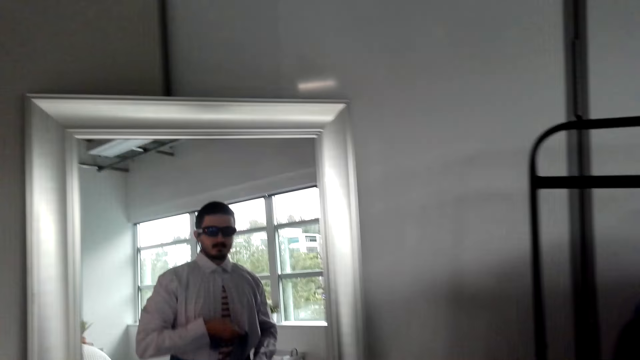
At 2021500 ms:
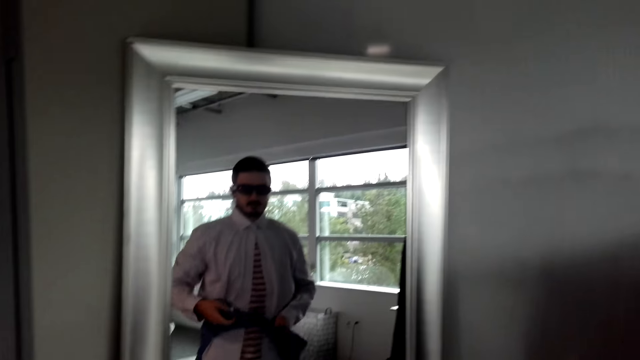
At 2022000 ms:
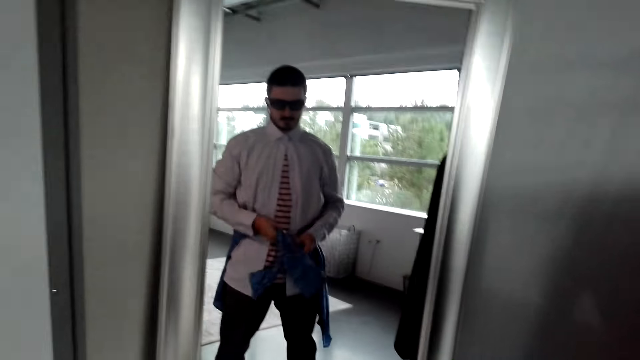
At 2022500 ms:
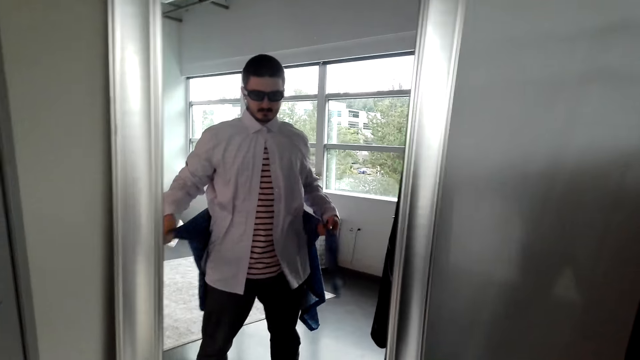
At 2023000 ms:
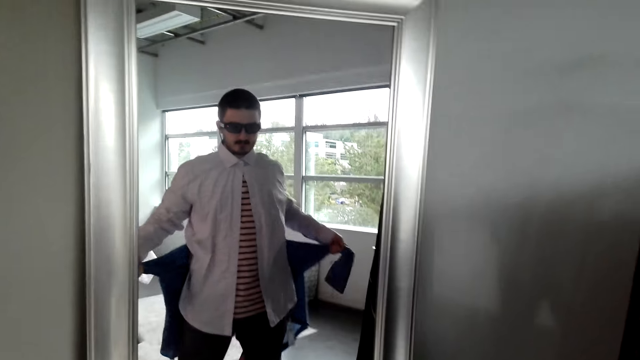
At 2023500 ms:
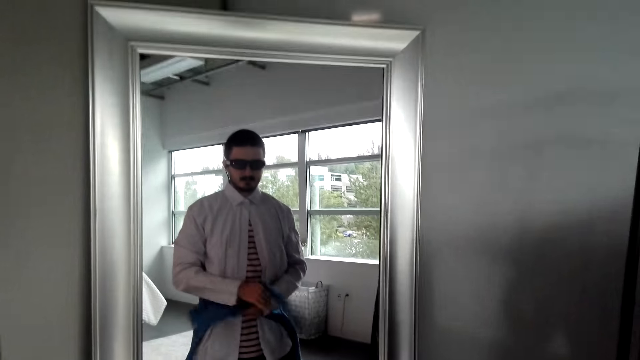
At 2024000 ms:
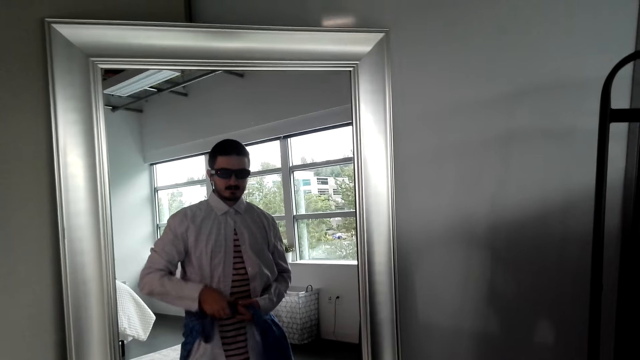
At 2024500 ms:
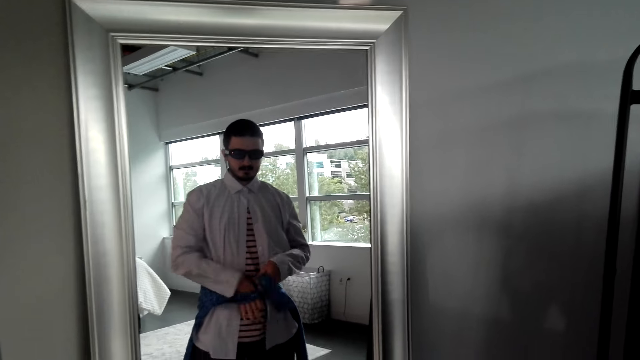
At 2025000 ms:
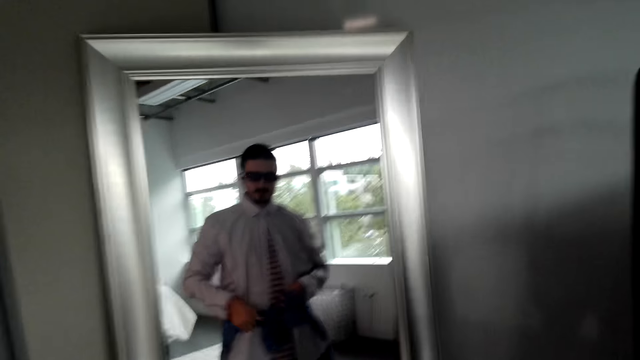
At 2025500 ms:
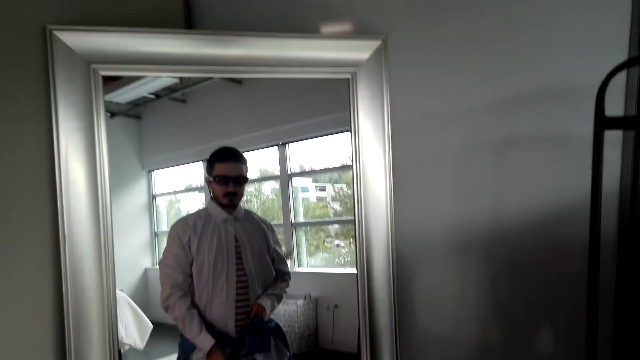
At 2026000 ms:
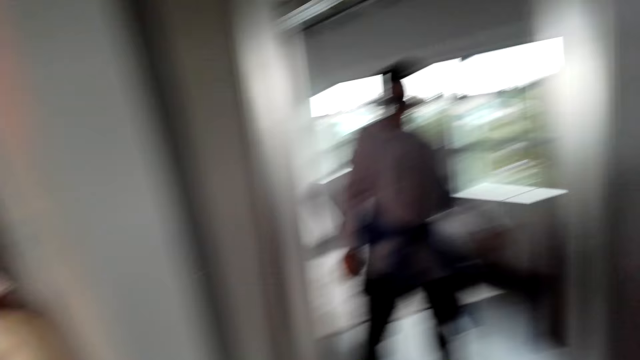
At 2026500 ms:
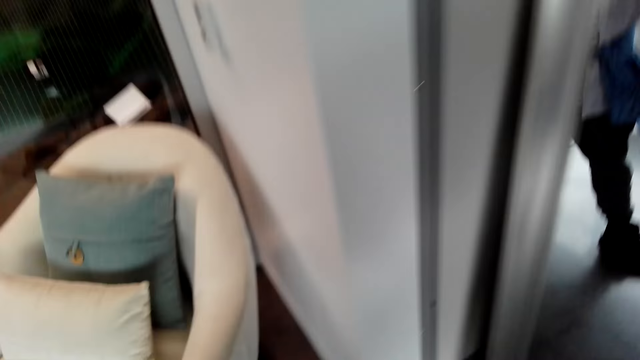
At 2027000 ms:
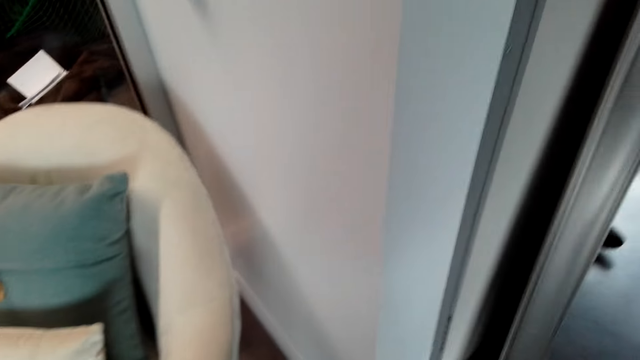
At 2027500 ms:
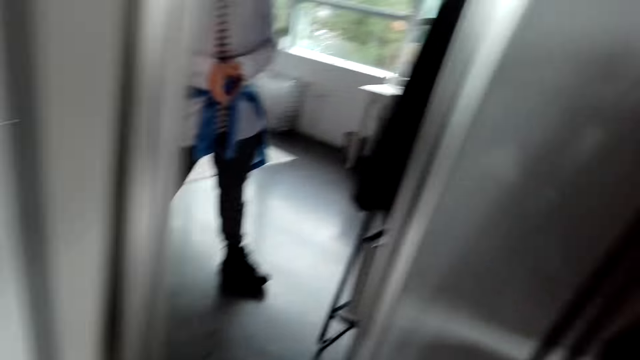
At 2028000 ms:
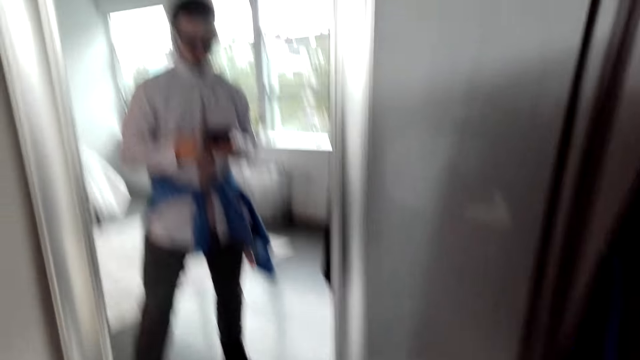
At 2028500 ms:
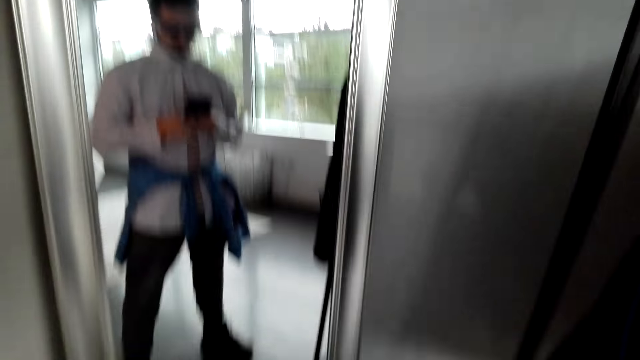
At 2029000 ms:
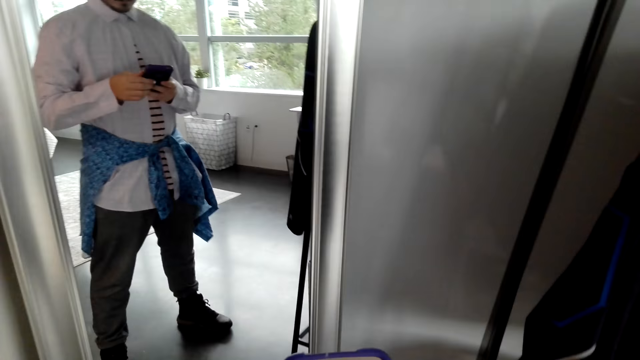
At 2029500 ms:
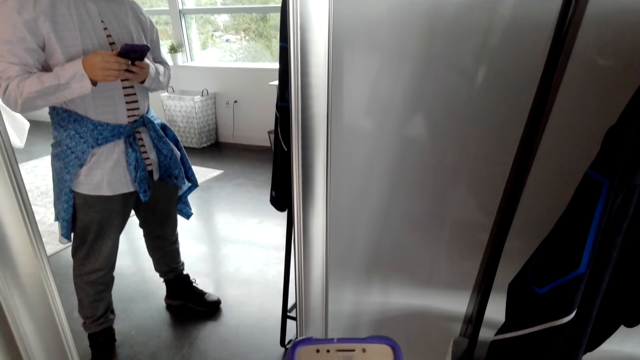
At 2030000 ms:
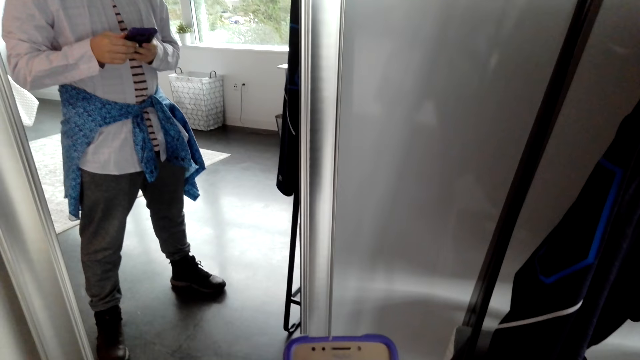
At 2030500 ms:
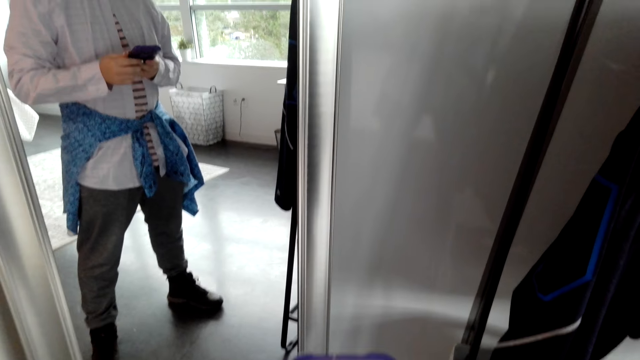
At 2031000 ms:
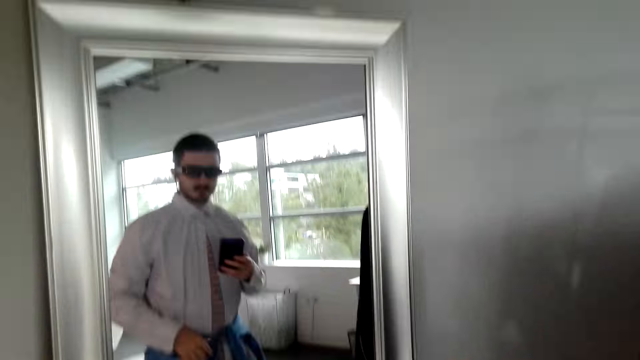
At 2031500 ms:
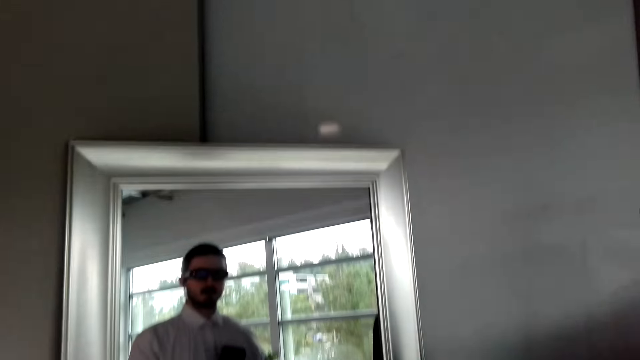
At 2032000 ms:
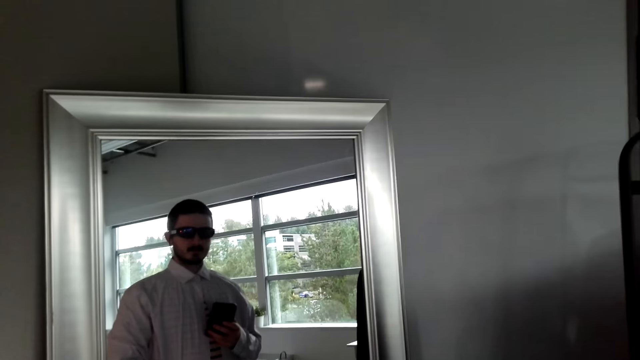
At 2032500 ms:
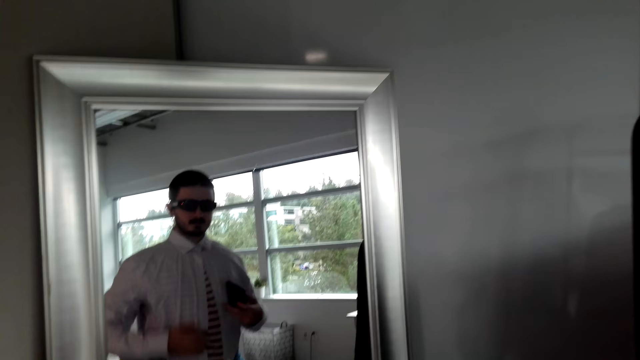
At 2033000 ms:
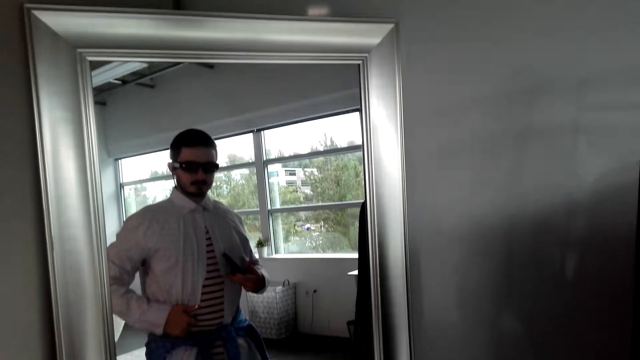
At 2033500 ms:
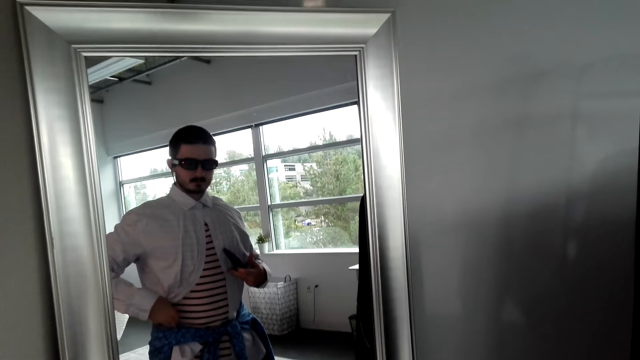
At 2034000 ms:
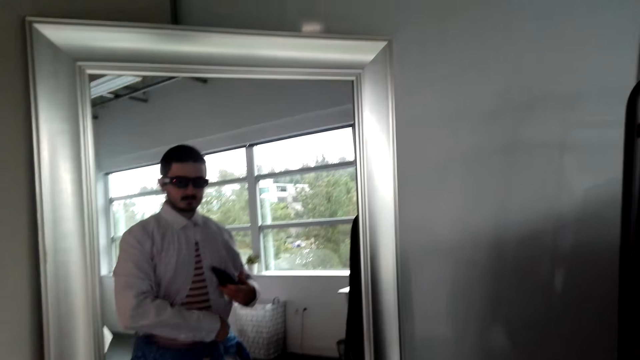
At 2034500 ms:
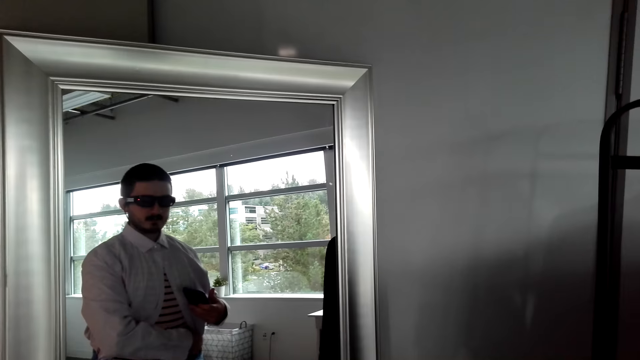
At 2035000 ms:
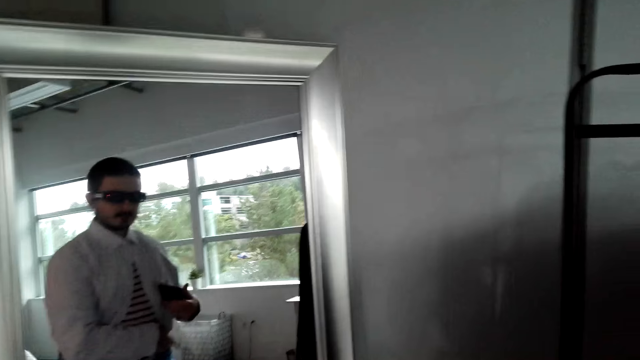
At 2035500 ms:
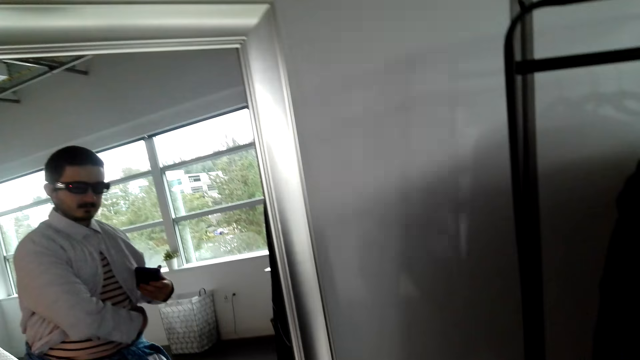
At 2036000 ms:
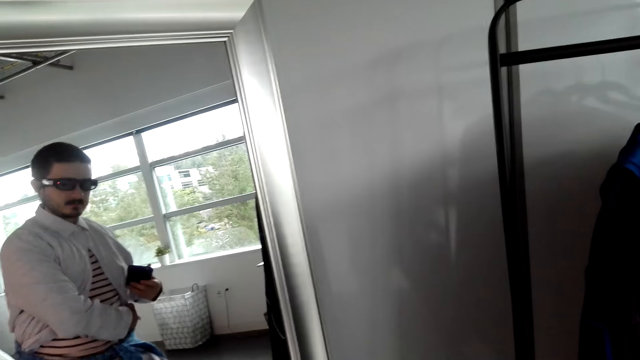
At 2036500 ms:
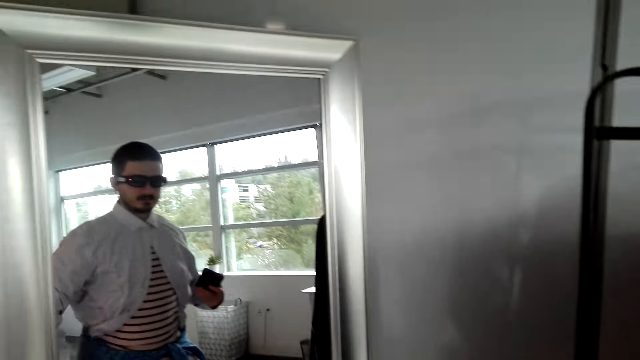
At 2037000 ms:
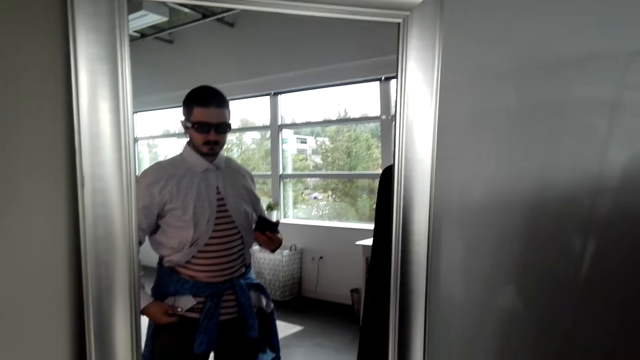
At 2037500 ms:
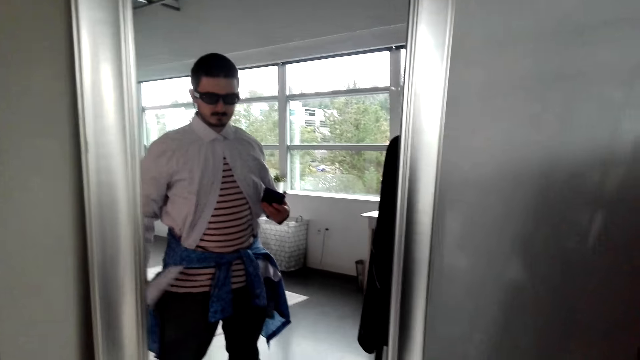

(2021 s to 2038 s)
The camera wearer ties a shirt on his waist. He picks up a phone. He presses the phone. He continues using his phone. He touches the shirt.

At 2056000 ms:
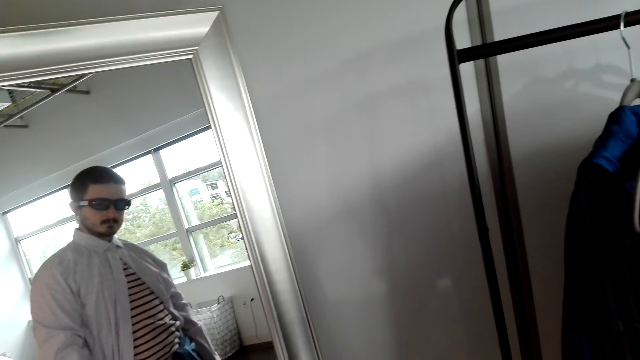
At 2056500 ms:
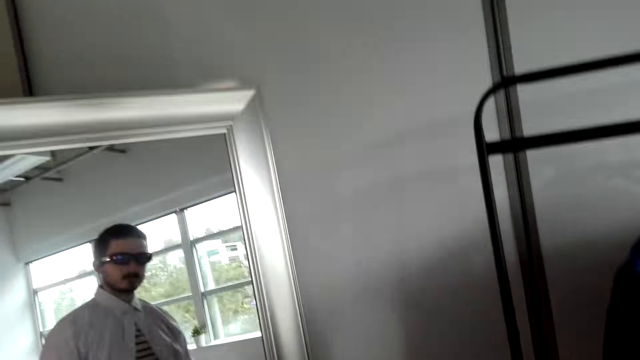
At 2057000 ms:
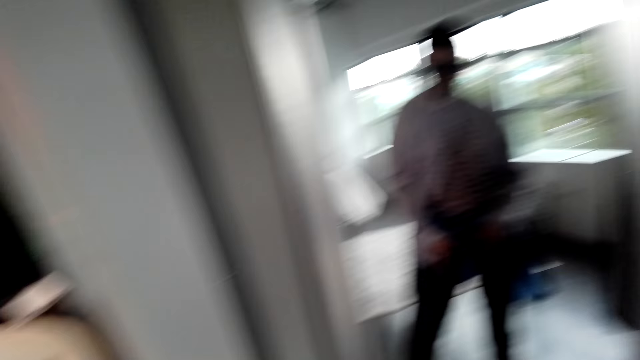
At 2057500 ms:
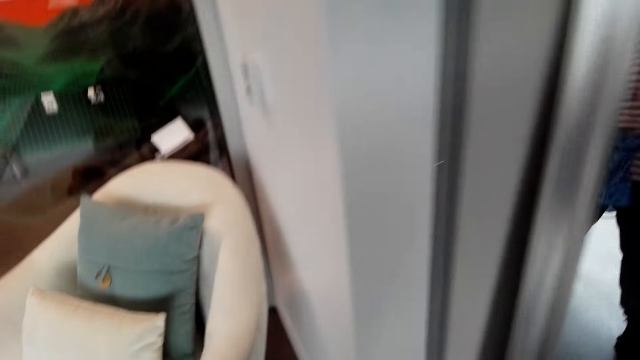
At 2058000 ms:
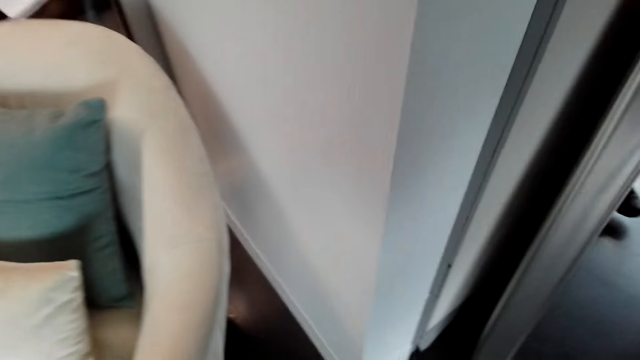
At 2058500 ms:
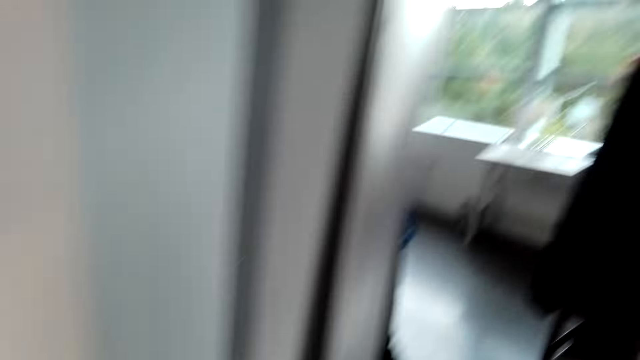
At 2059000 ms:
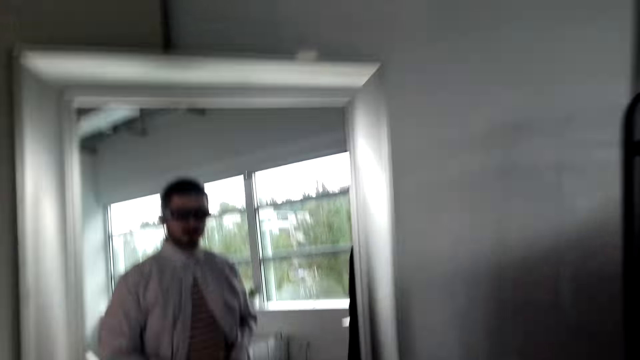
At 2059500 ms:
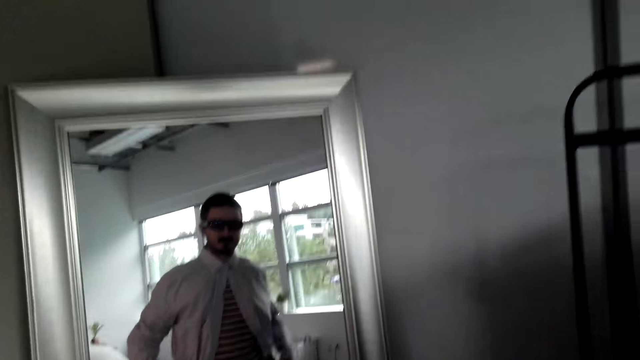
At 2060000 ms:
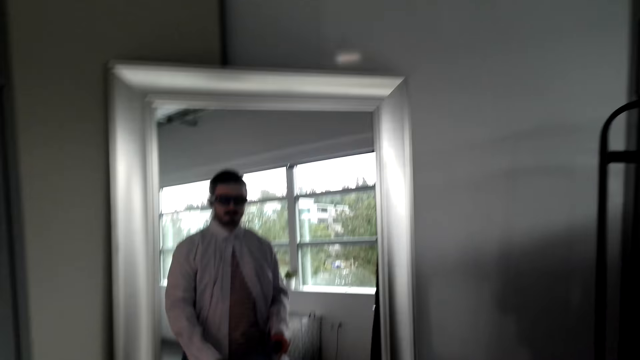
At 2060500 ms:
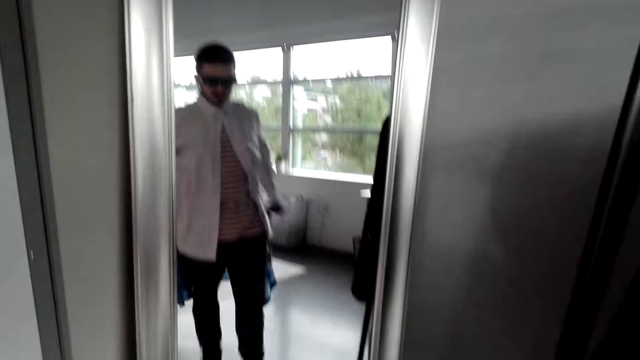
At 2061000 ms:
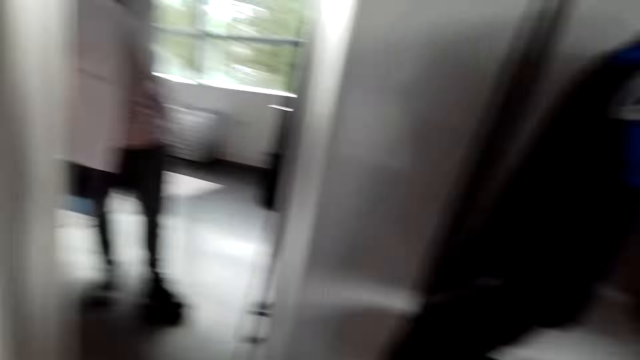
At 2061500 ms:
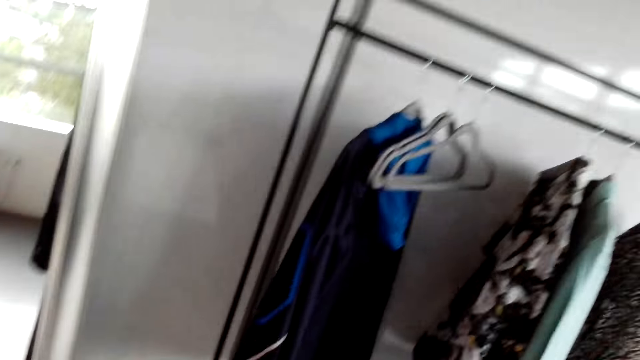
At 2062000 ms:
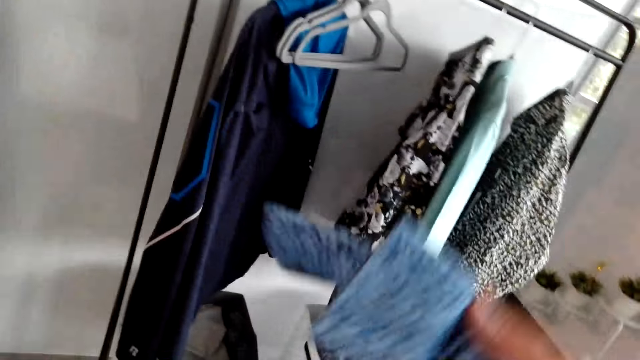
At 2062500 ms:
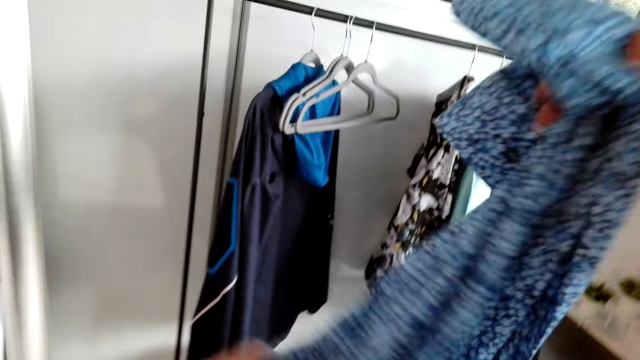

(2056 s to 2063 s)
The camera wearer moves. He removes a shirt from his waist.
